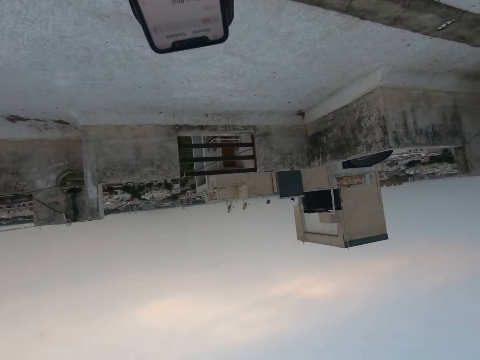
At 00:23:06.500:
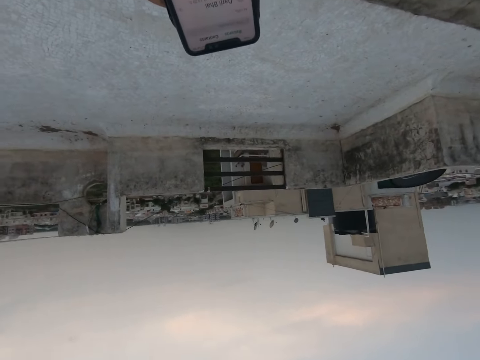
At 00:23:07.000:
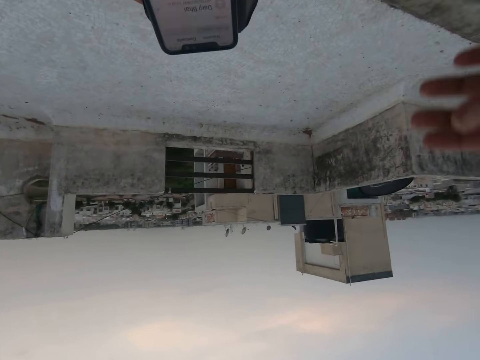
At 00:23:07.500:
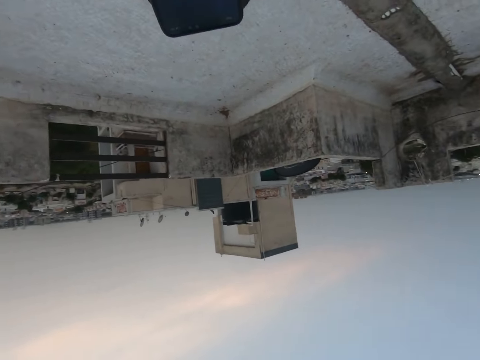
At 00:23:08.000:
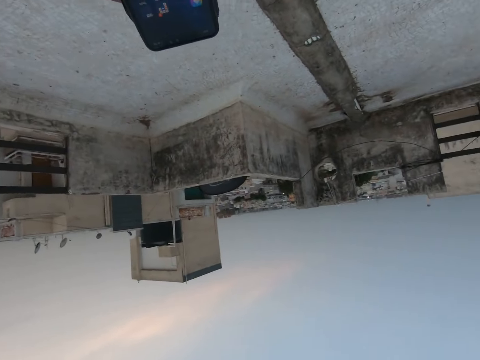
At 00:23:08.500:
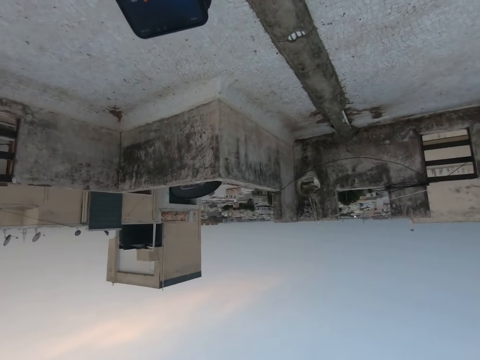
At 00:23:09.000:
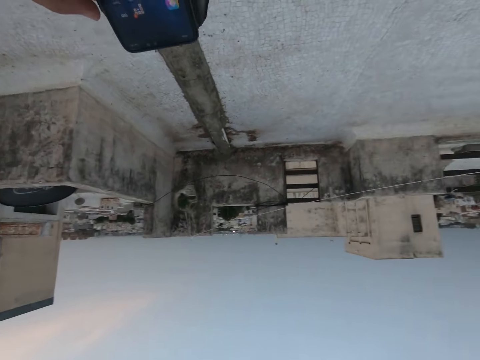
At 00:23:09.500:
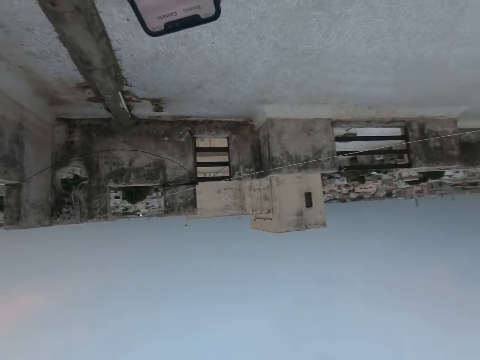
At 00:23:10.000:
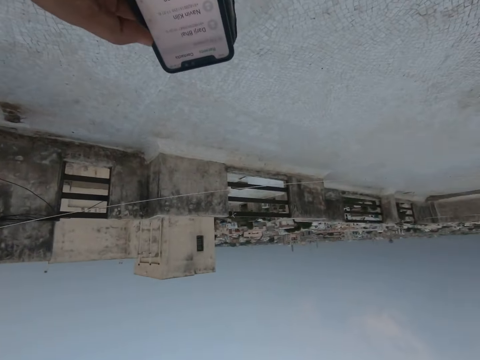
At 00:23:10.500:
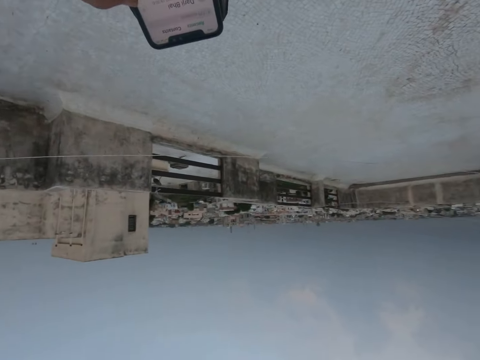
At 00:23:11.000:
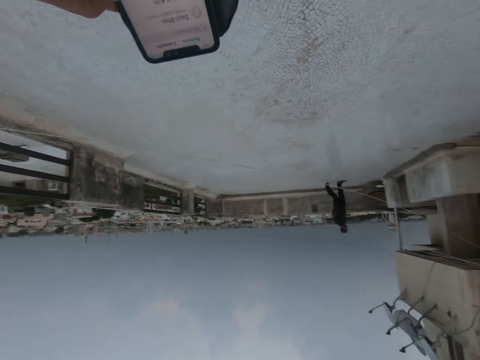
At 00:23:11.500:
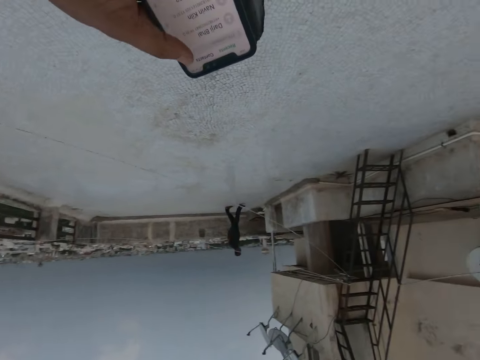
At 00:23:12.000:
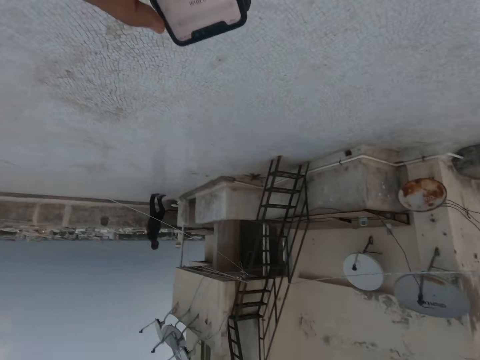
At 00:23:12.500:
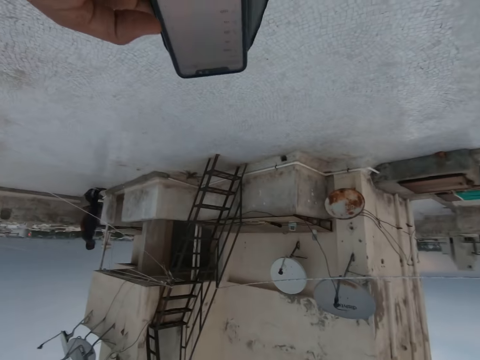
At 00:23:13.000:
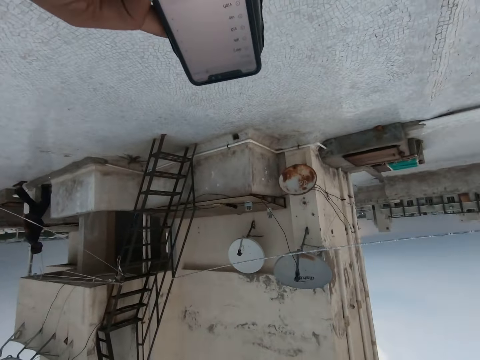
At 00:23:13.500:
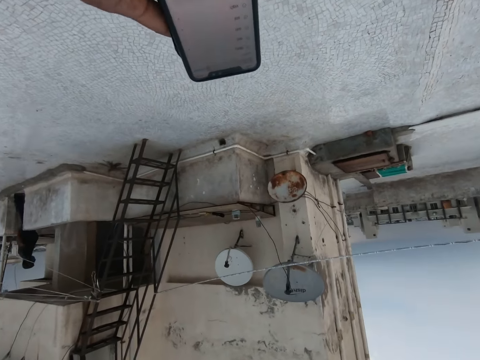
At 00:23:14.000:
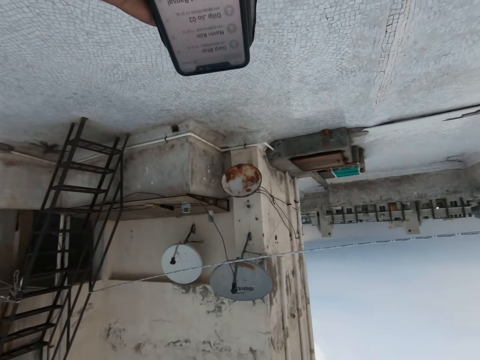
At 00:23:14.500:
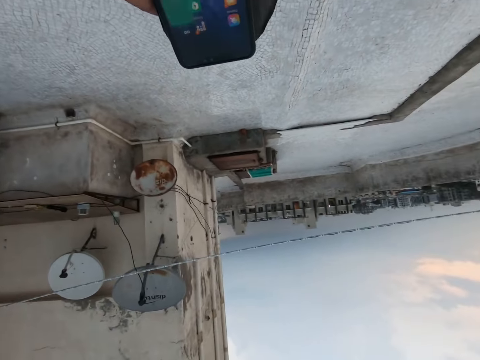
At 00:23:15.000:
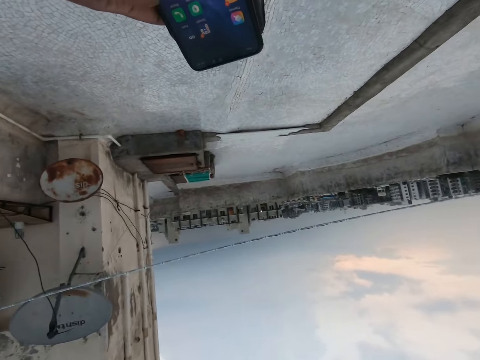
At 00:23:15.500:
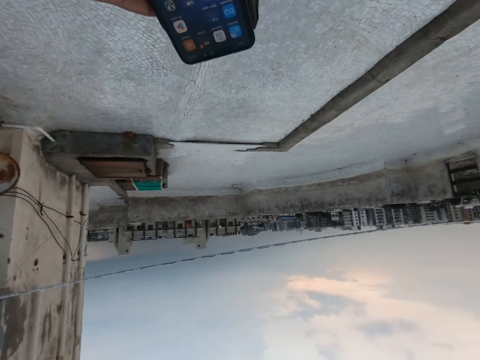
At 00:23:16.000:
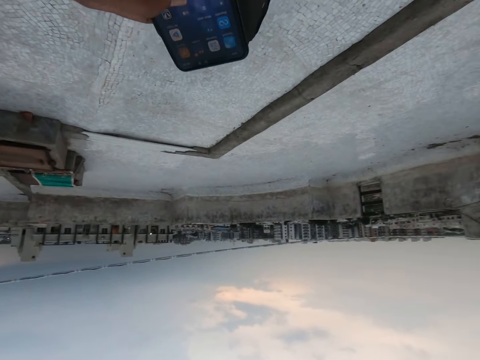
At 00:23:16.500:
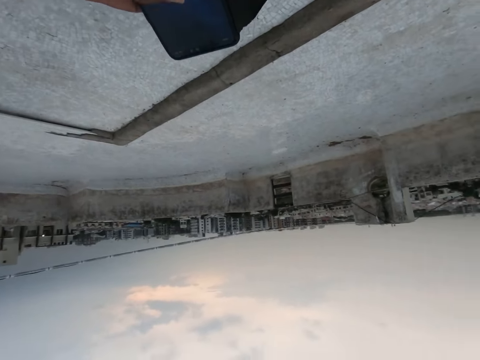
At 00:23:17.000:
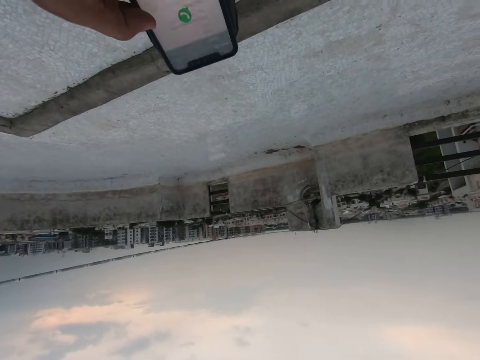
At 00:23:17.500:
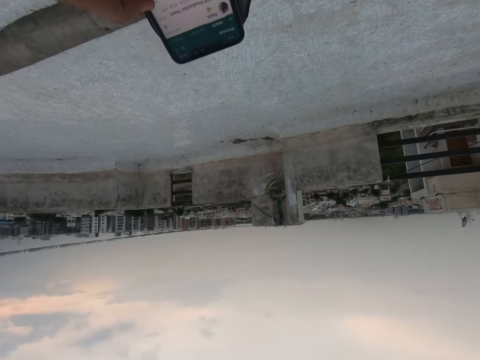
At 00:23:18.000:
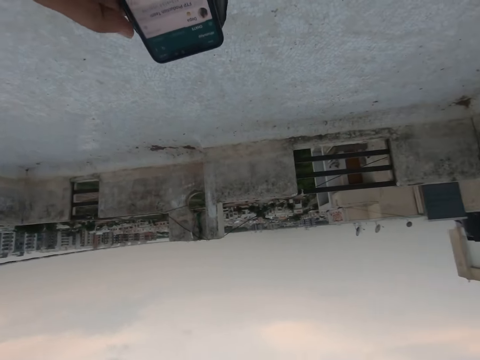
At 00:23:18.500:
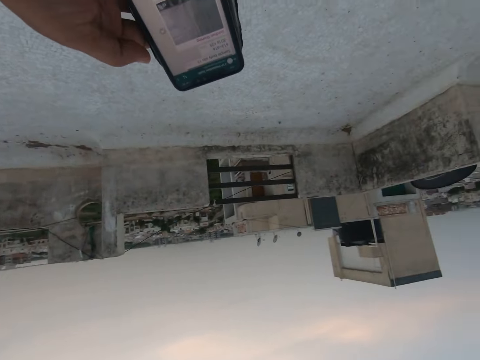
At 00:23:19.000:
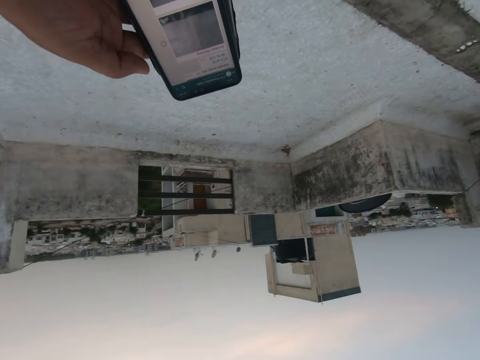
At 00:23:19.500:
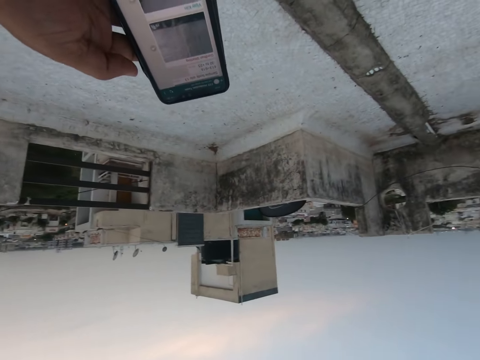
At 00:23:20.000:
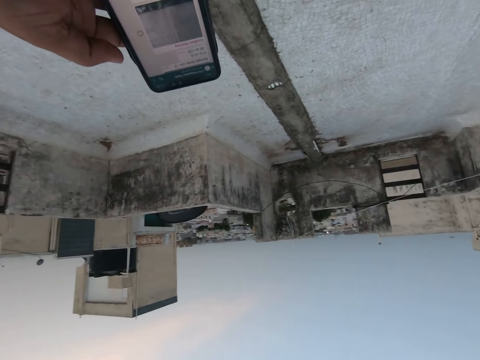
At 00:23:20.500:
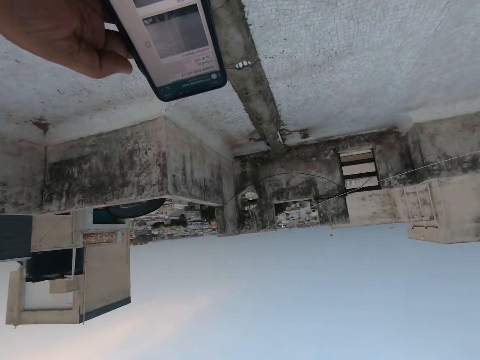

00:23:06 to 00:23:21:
The camera wearer lowers a hand. They use a phone. They raise a hand. They use a phone. They look at a building. The man walks towards the ladder. The camera wearer walks outside. They use a phone.

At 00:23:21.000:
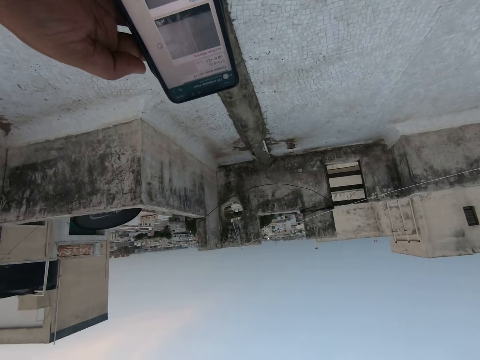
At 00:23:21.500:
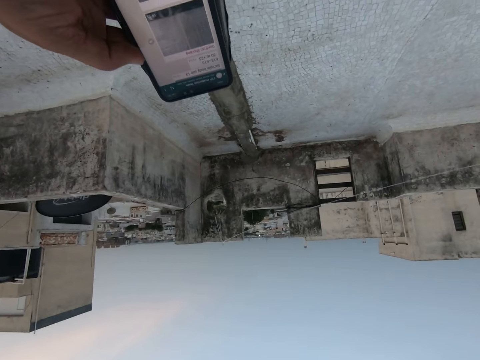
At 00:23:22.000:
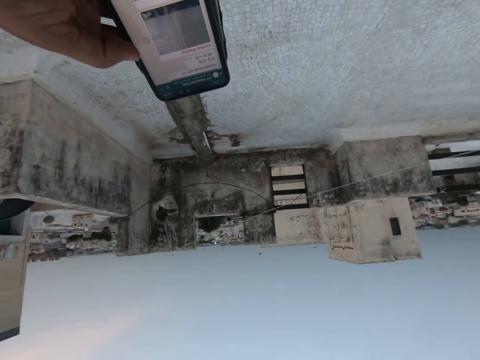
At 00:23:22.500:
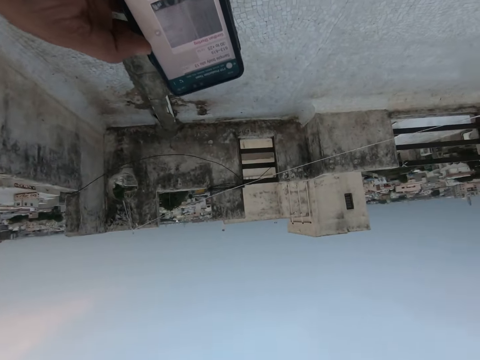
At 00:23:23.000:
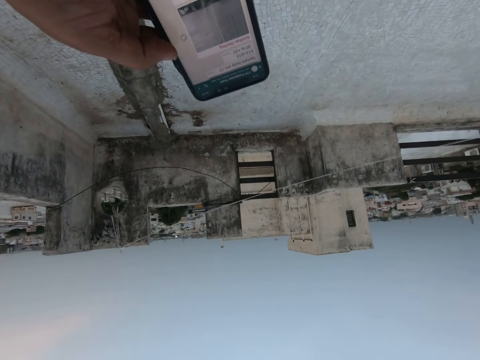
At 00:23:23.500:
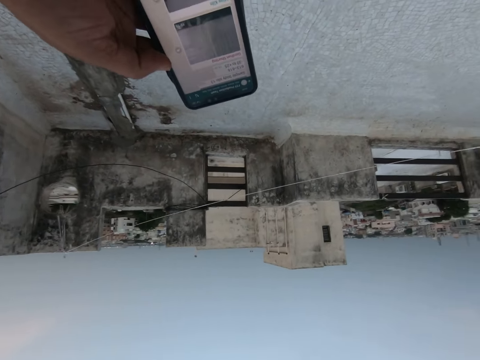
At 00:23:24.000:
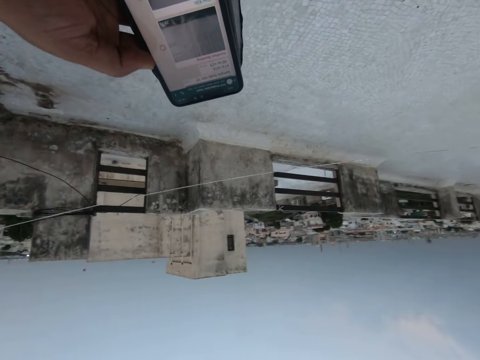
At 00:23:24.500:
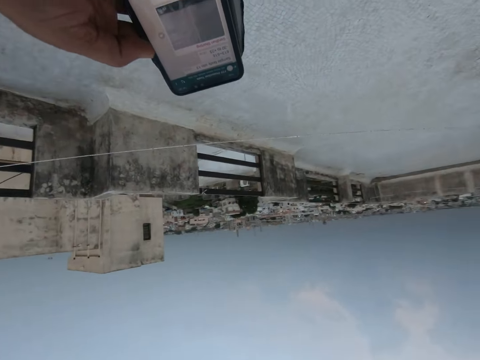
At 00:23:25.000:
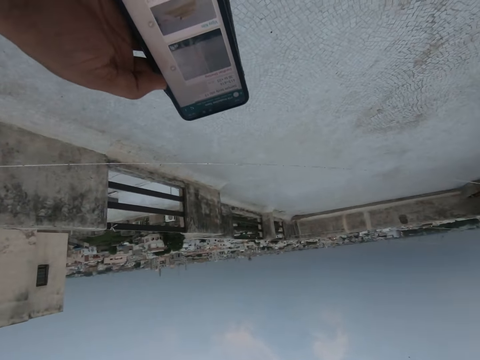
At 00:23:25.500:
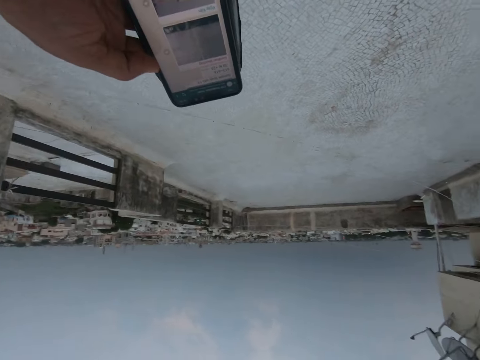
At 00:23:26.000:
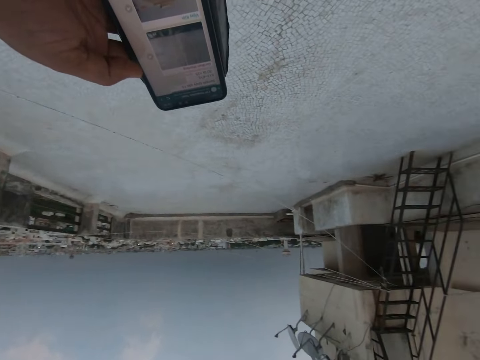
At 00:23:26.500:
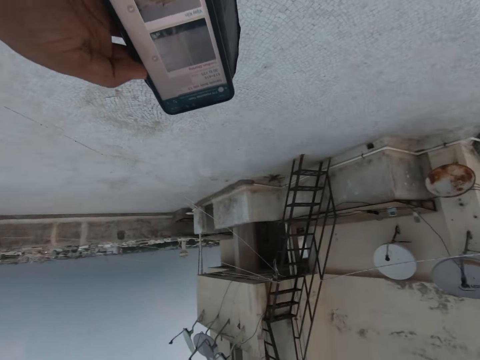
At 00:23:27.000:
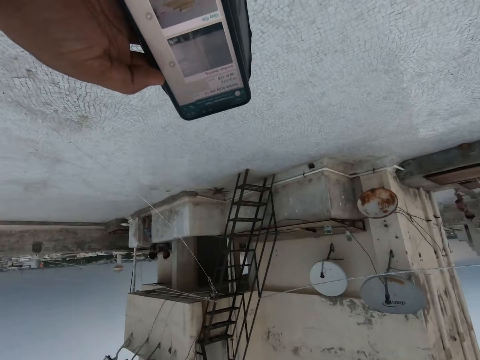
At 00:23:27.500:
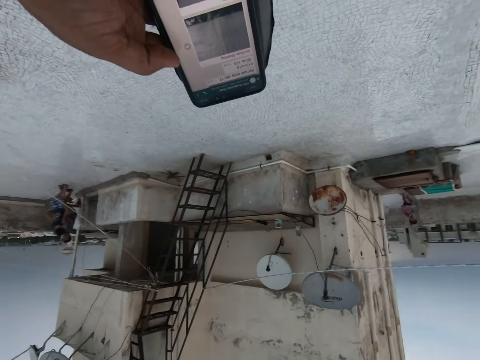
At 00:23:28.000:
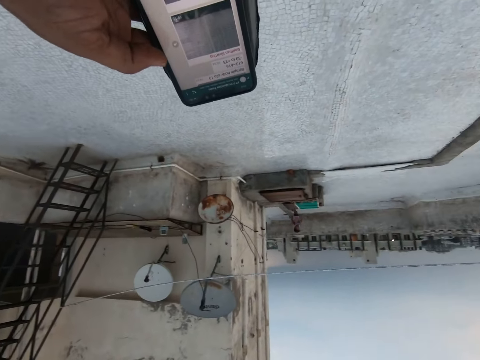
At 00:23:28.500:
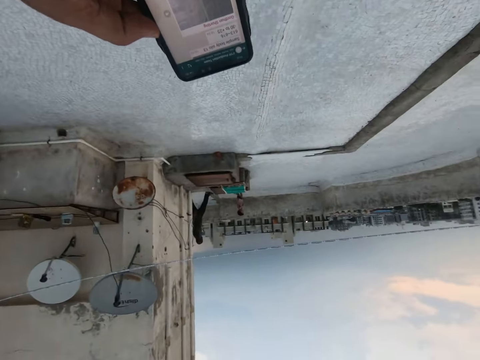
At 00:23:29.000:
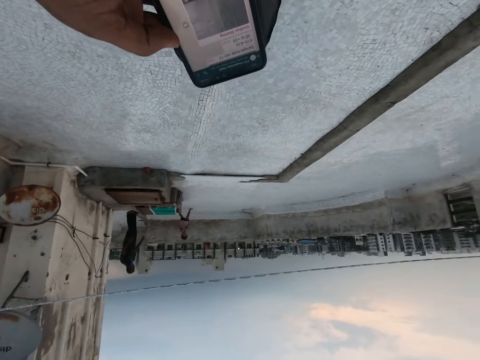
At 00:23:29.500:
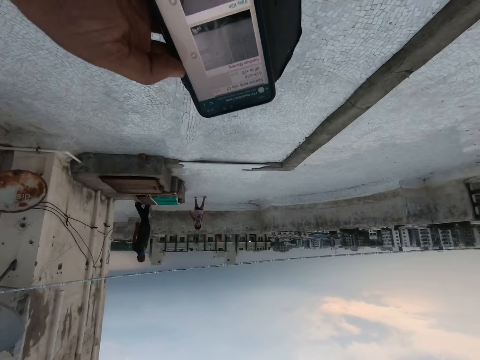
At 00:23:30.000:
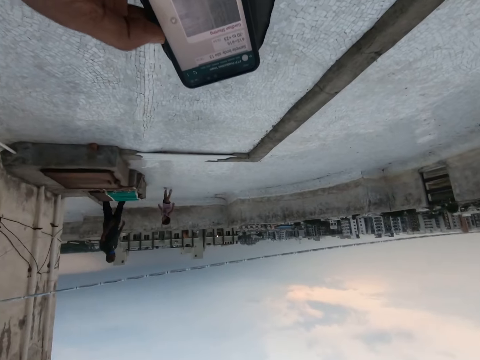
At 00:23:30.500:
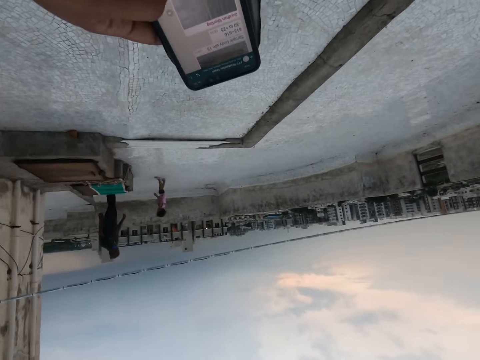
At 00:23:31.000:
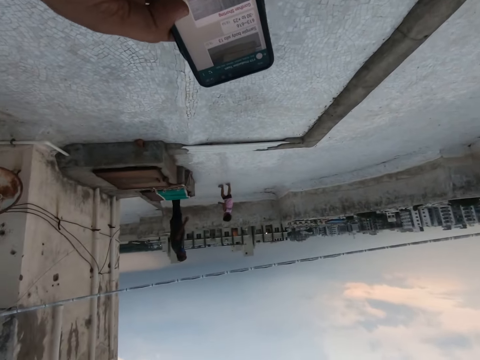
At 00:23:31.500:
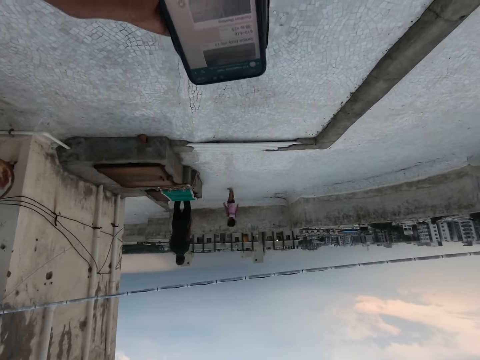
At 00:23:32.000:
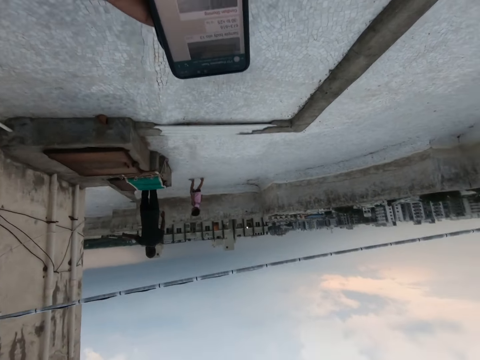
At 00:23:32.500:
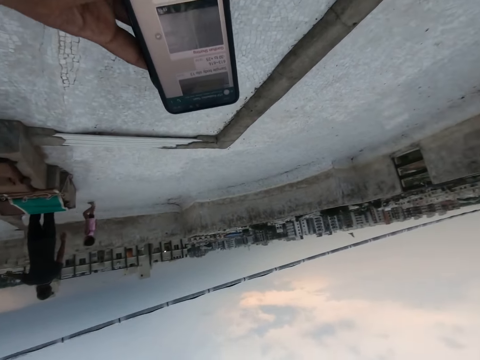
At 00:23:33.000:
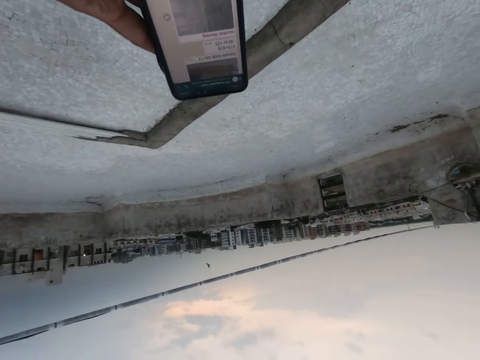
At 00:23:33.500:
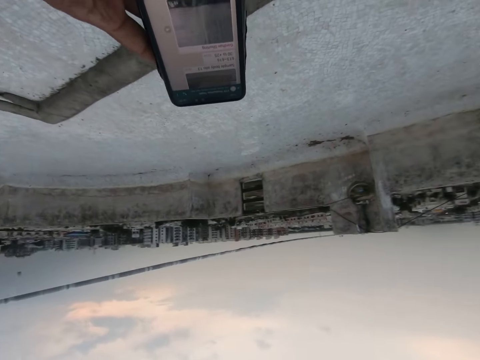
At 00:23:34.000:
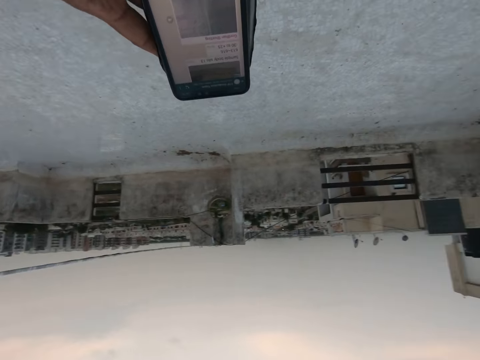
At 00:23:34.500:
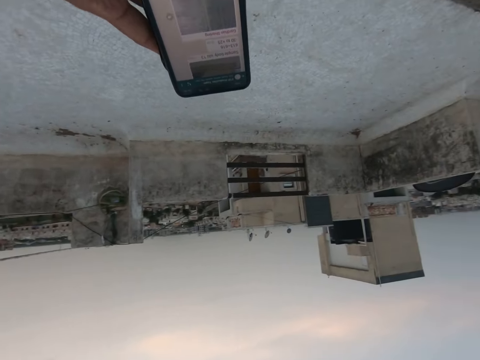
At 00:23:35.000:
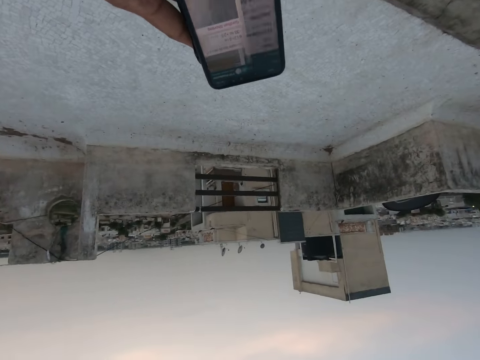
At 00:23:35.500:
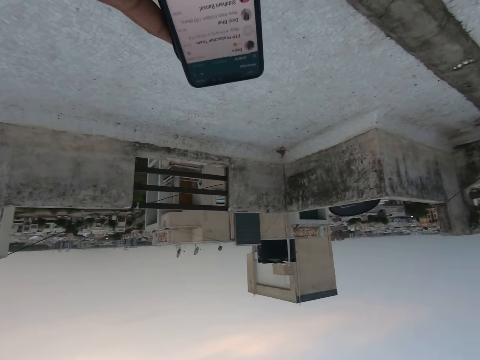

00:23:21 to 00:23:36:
The man walks towards a boy. The boy walks towards the man.
